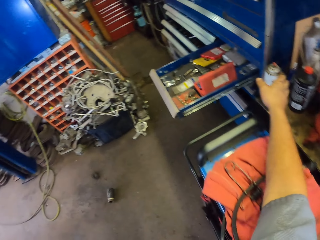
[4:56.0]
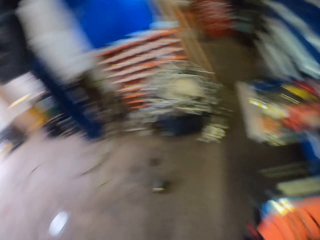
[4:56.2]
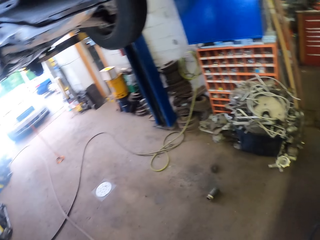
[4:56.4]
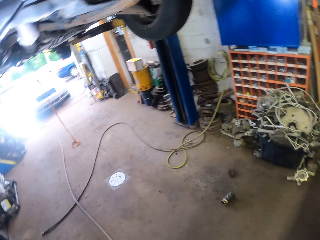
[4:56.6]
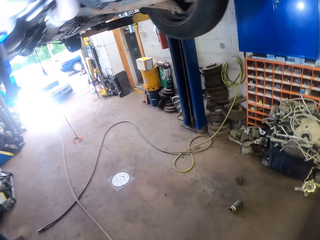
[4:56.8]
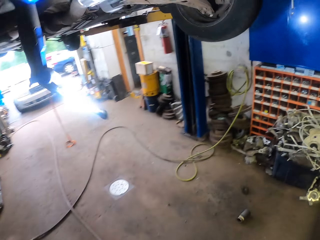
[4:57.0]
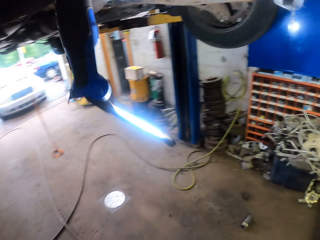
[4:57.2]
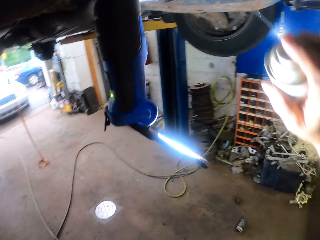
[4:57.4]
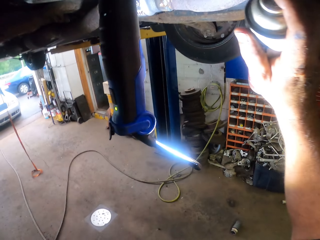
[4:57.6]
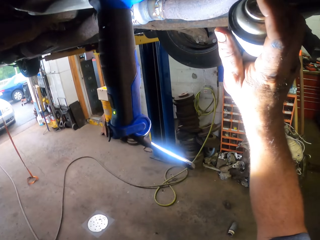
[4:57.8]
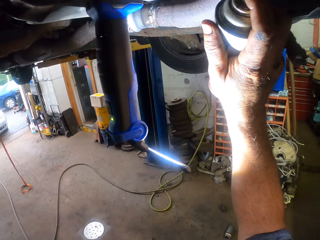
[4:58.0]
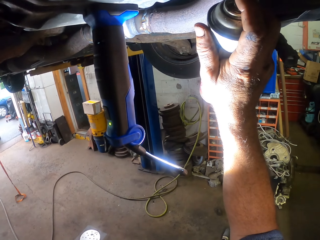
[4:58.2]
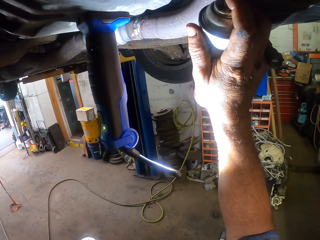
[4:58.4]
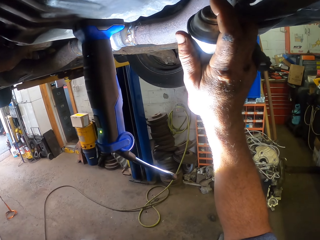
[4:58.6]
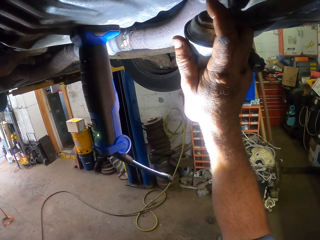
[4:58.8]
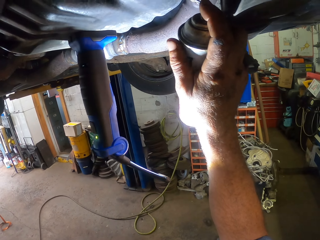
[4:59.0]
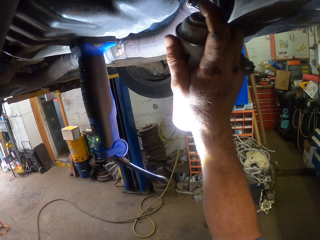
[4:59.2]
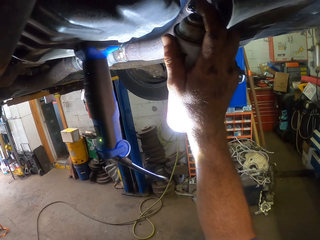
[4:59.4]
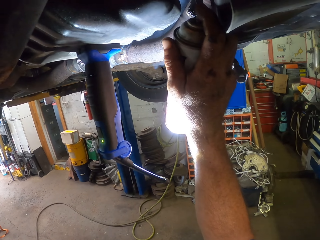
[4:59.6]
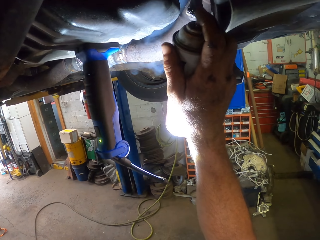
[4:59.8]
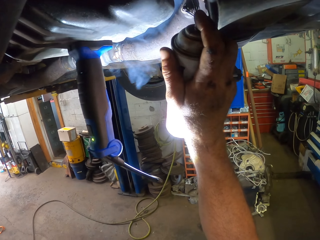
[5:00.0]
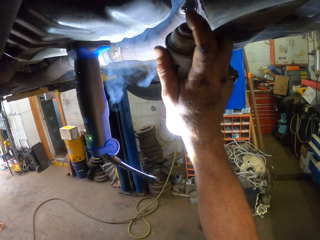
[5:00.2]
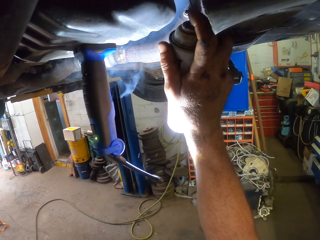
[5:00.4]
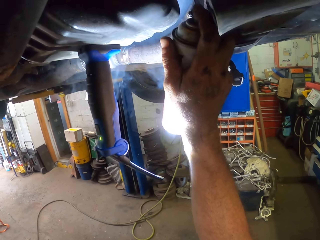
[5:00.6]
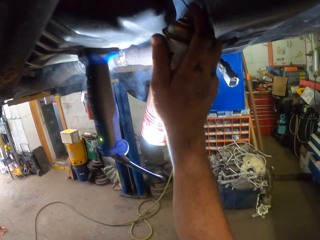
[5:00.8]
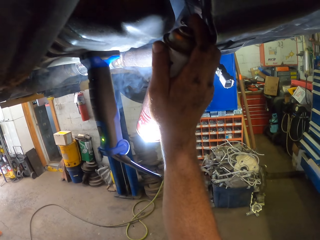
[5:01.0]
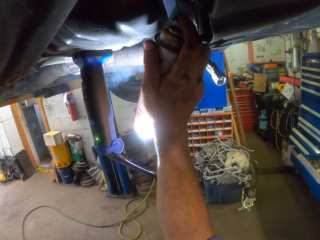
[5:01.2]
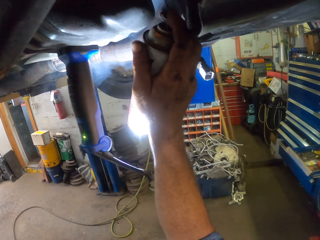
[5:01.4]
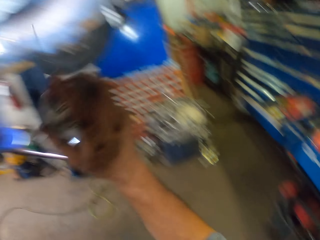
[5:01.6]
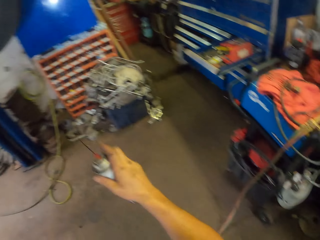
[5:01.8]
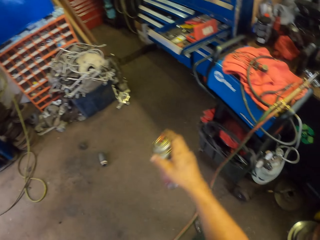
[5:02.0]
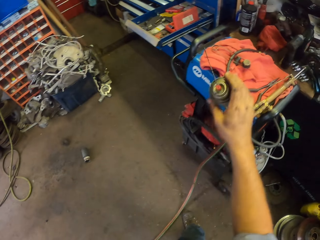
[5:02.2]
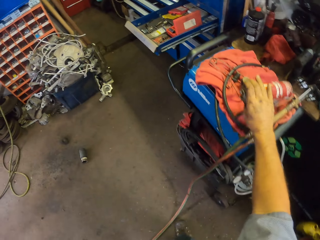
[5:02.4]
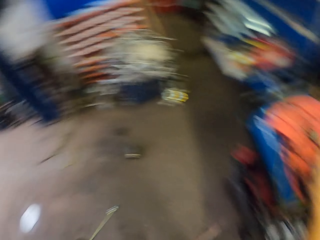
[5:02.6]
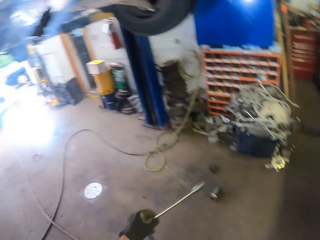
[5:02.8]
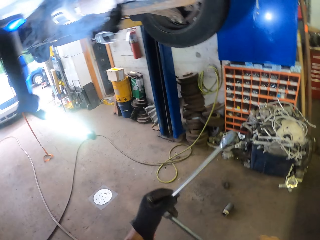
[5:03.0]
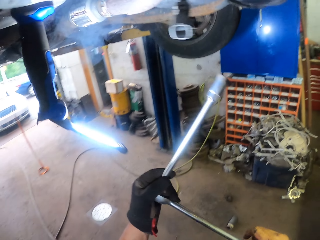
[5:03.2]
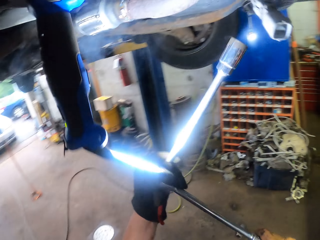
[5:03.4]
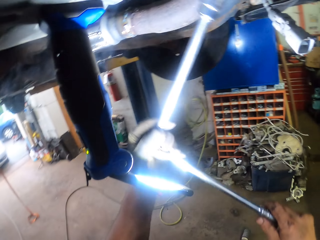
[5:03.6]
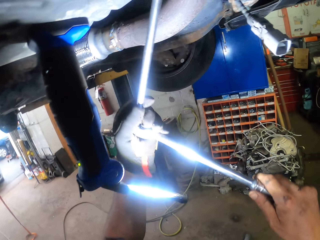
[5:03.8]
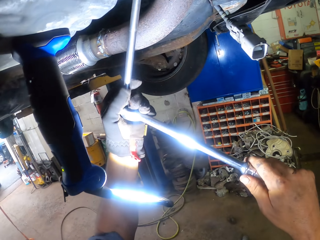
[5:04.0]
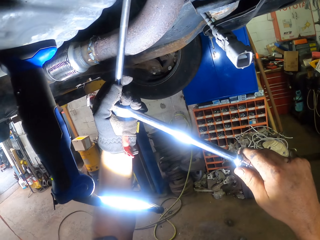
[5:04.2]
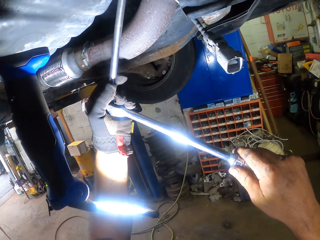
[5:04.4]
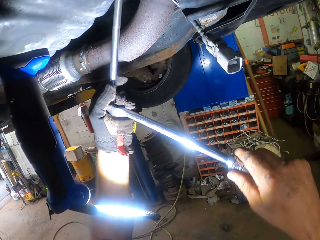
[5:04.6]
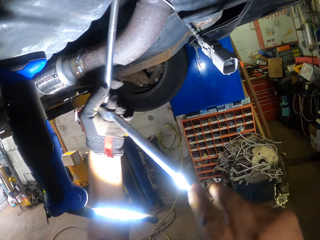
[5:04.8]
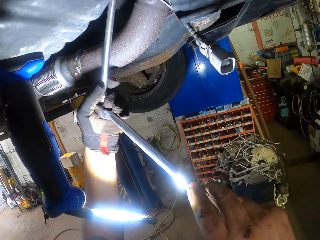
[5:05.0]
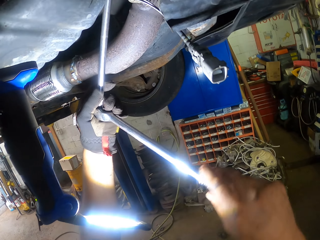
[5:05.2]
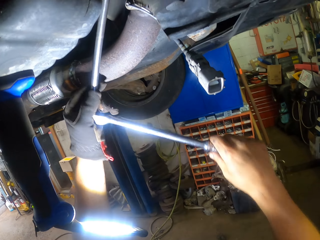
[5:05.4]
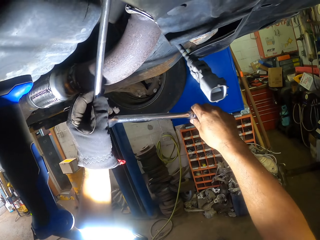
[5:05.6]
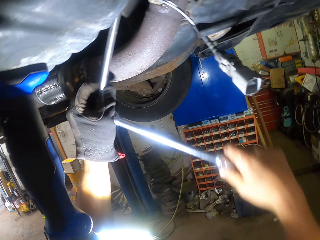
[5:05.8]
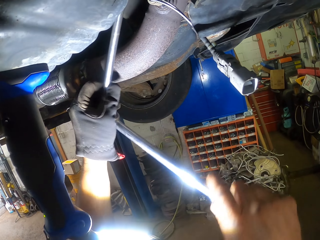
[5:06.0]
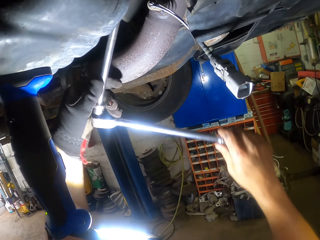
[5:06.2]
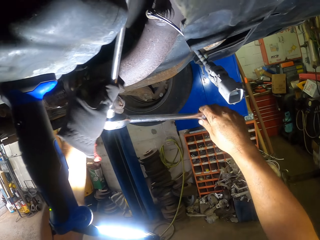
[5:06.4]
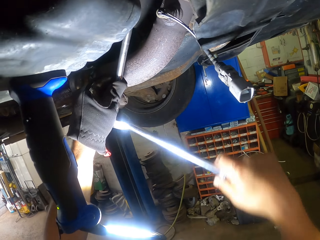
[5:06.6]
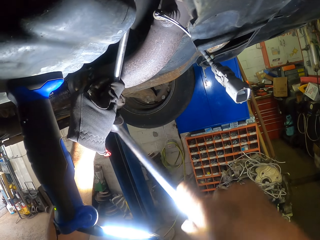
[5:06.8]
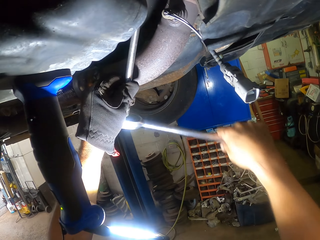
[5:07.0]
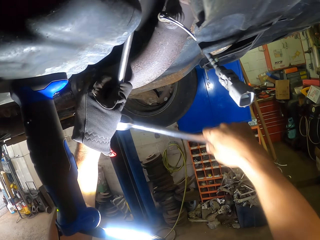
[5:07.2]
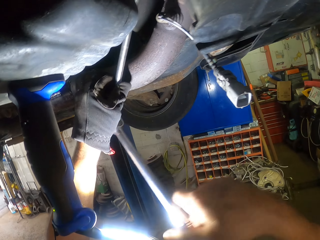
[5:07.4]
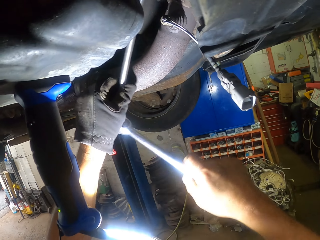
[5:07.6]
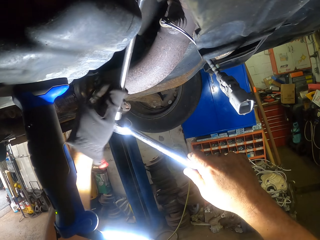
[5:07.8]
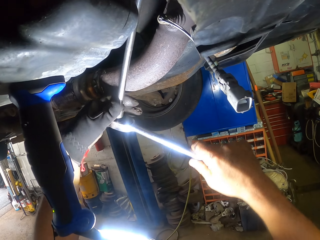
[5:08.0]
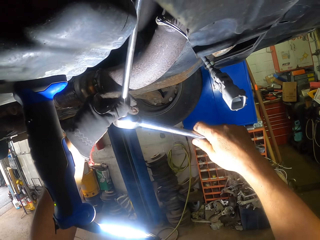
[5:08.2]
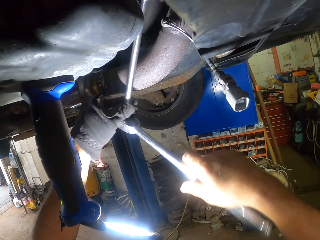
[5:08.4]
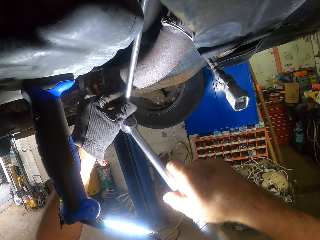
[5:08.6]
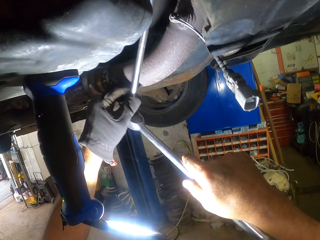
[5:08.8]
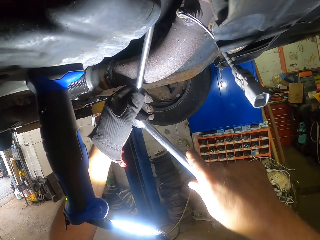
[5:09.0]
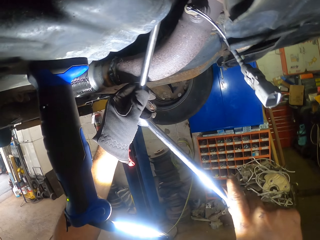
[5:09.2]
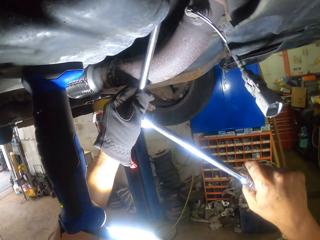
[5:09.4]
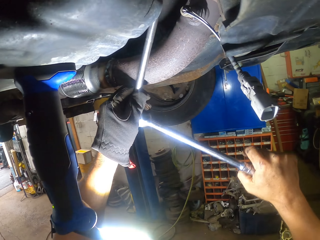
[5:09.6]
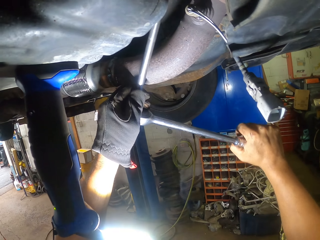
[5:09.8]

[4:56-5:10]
The camera wearer picks up a spray bottle or spray paint can with the right hand. They walk around the garage. They swing the right hand. They spray the engine with the spray bottle. They swing the right hand. They pull the spray bottle off the engine. They put the spray bottle on the cloth. They swing both hands. They lift the ratchet and socket wrench. They insert the ratchet in the engine. They turn the bolt with the ratchet and socket wrench.

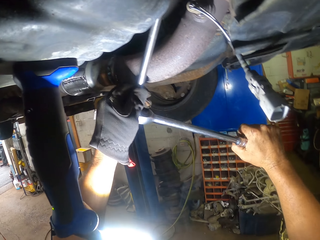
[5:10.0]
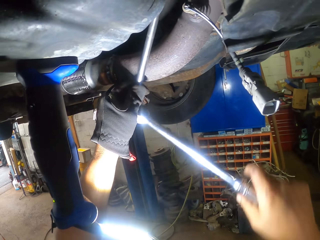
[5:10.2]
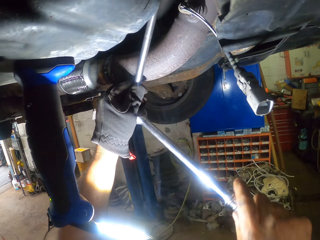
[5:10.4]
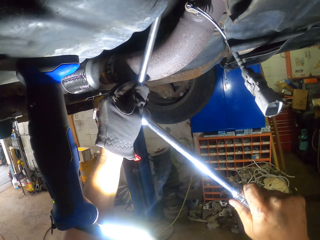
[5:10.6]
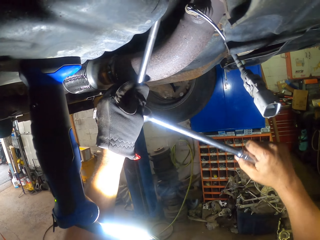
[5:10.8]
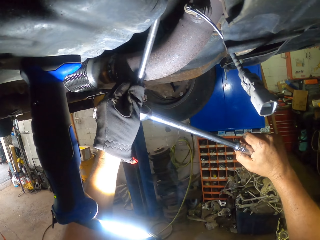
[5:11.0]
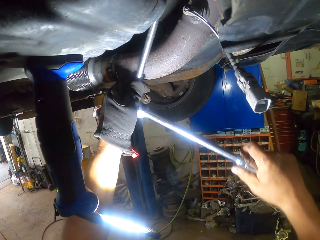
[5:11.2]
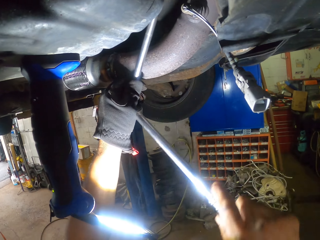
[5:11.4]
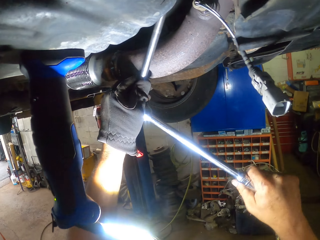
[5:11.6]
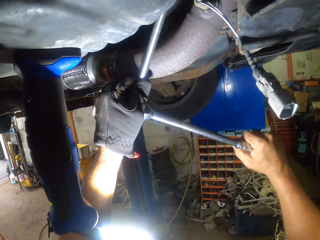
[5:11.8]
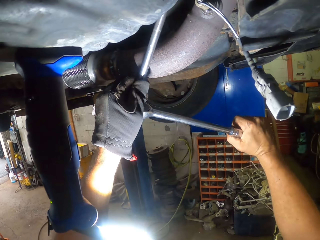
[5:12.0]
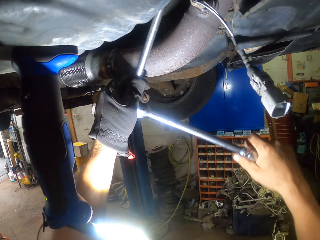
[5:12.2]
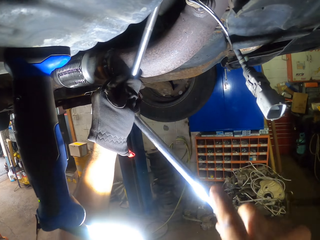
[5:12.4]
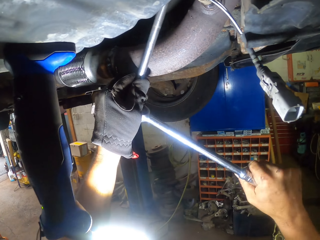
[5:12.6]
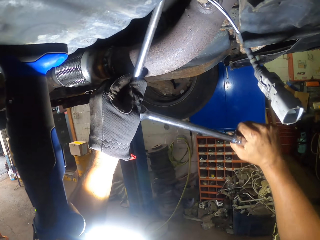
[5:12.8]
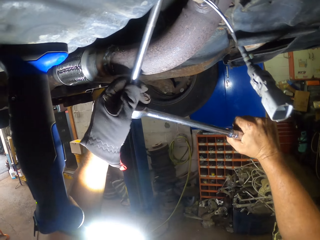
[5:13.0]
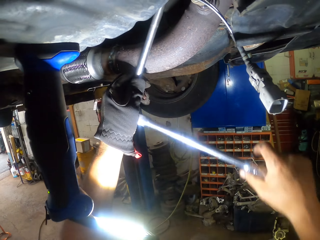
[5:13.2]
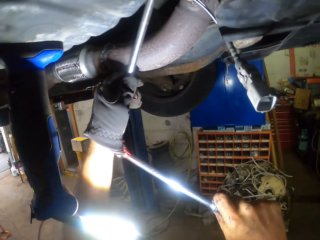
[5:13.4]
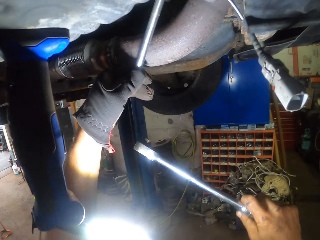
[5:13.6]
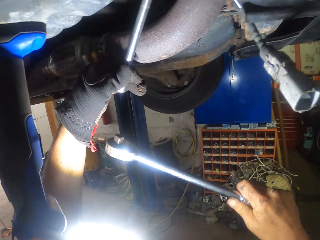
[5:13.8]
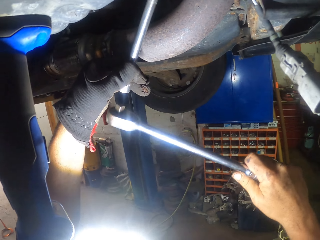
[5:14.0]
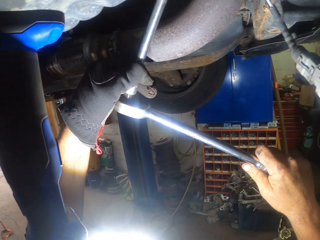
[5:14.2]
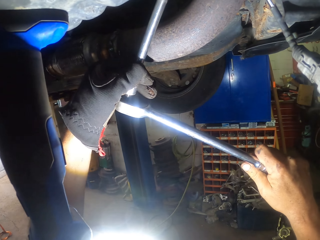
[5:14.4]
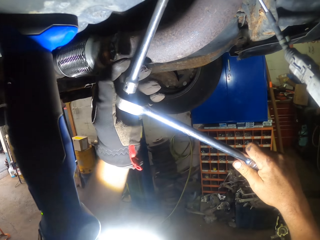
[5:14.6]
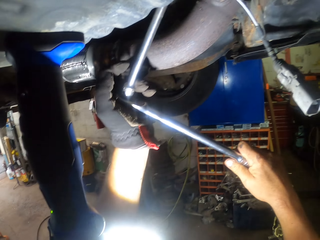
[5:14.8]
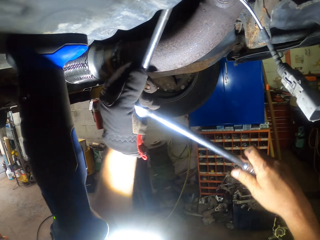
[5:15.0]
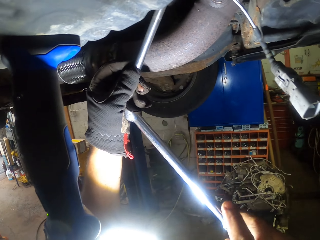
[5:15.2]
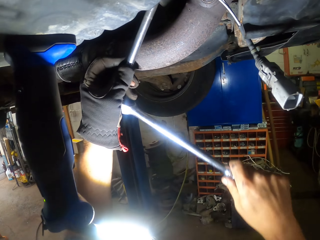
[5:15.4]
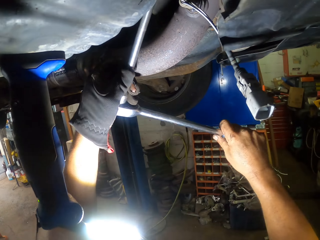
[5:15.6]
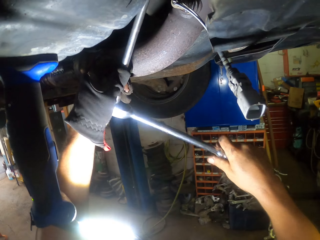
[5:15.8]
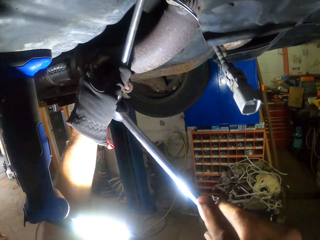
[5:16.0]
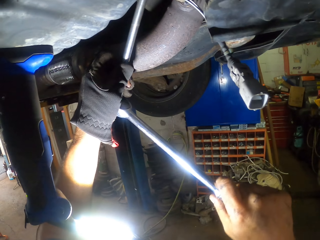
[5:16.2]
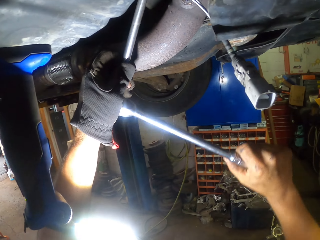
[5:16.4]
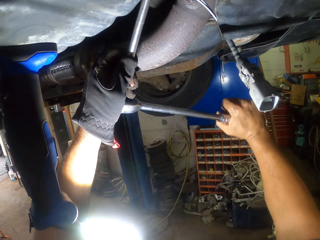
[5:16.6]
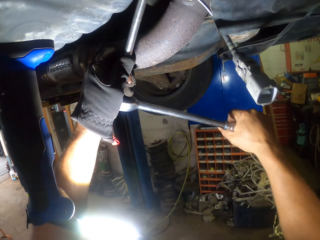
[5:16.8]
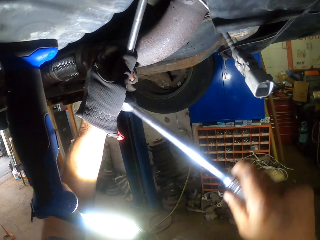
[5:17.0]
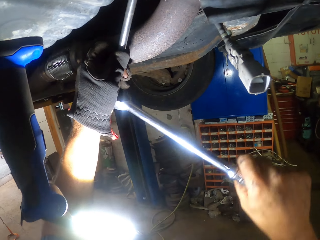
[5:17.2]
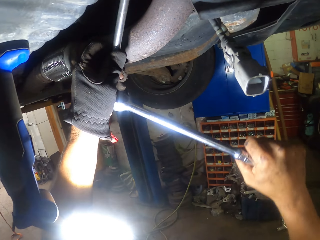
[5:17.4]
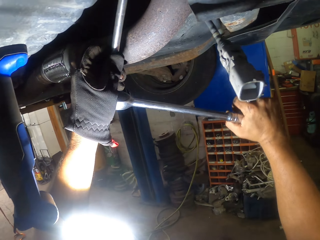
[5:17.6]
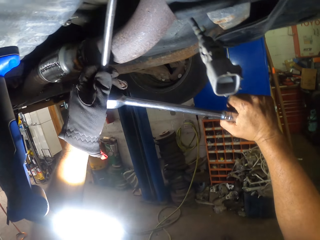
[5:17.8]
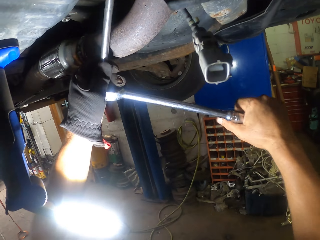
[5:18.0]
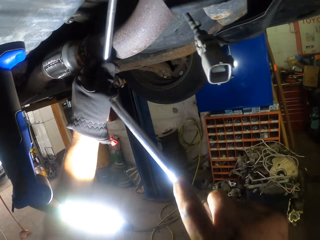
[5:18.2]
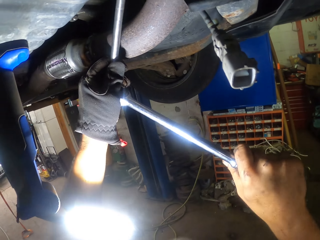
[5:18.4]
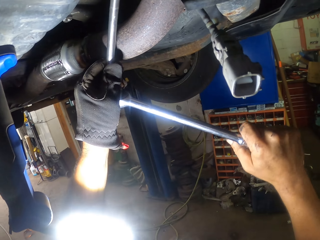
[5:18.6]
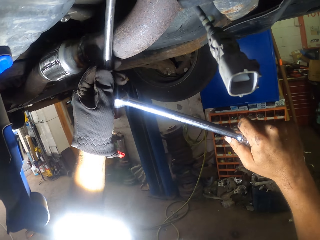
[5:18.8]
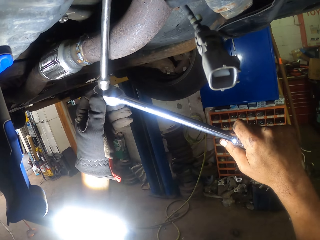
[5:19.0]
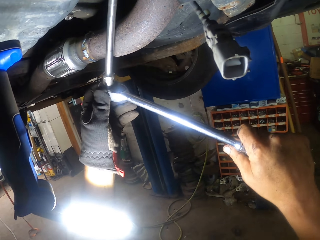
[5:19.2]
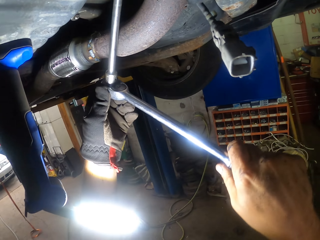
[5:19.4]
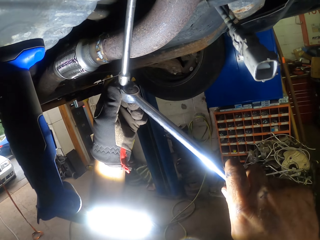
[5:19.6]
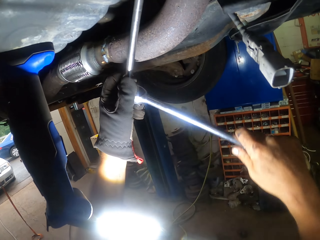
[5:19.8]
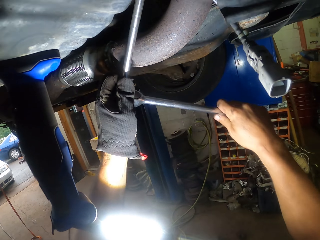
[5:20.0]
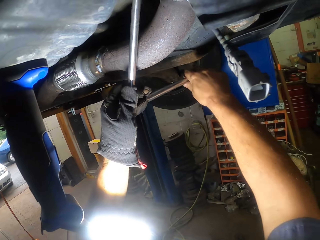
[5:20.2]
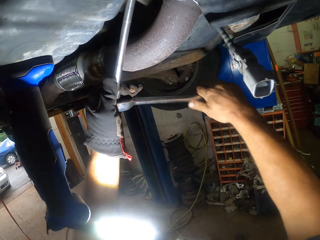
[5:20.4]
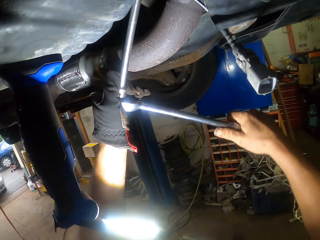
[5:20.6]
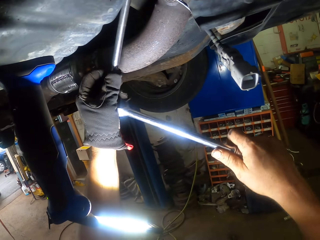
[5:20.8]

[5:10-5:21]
The camera wearer pulls the socket wrench off the ratchet. They swing the right hand, join the socket wrench to the ratchet, and hold the ratchet spanner with the left hand. They turn the bolt with the ratchet and socket wrench.
